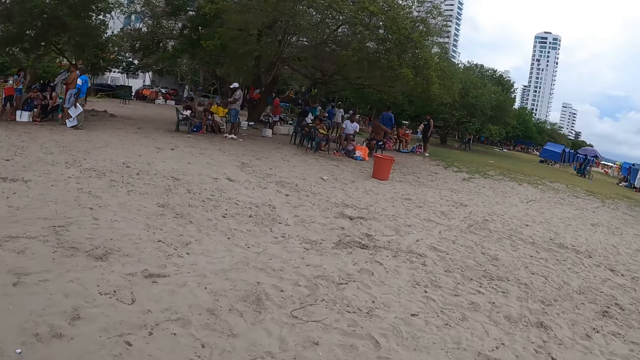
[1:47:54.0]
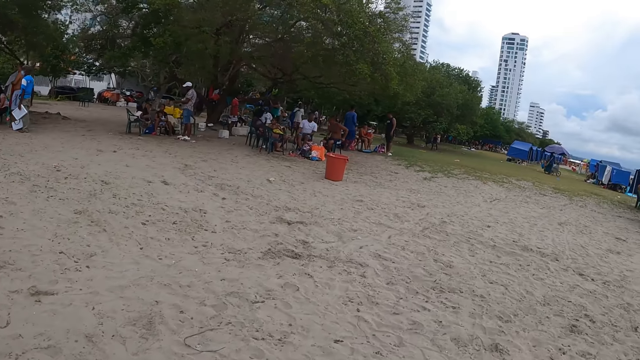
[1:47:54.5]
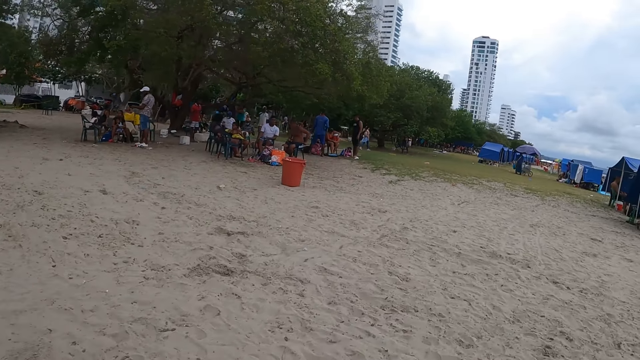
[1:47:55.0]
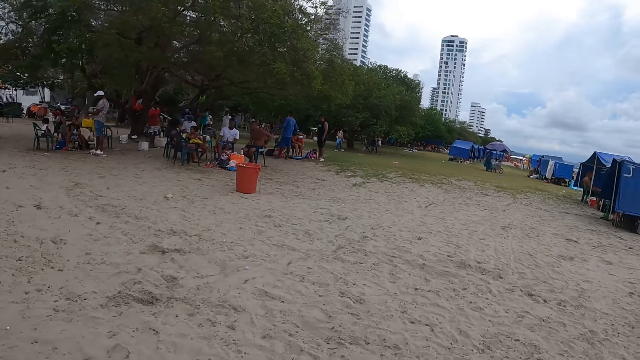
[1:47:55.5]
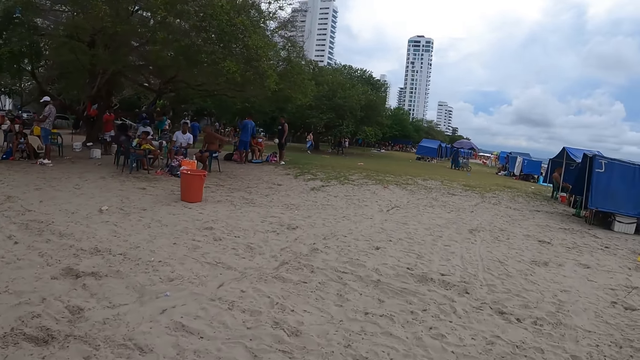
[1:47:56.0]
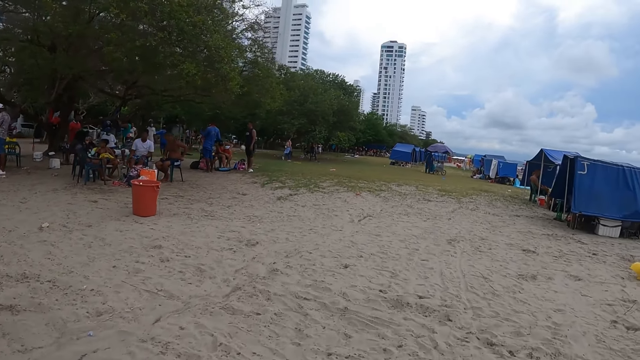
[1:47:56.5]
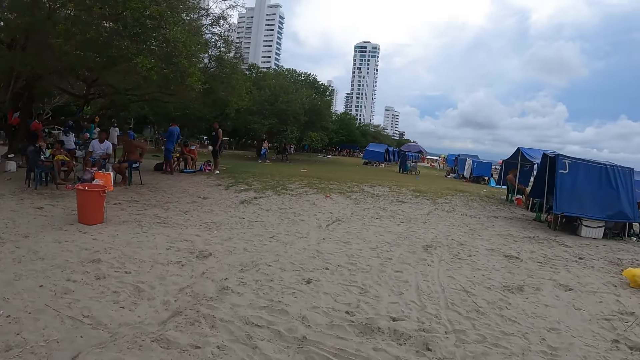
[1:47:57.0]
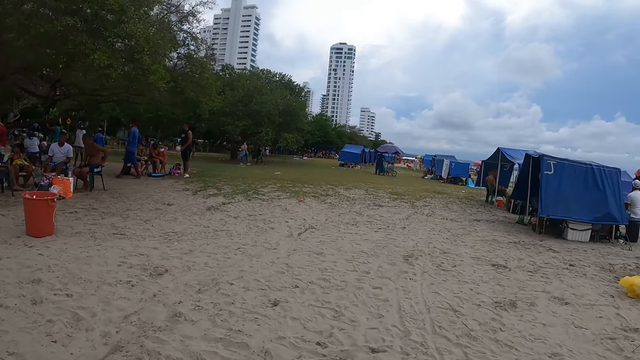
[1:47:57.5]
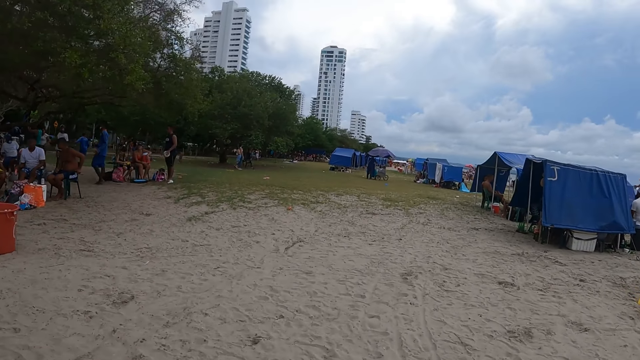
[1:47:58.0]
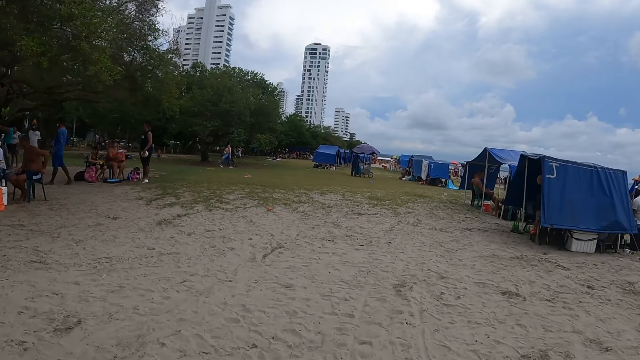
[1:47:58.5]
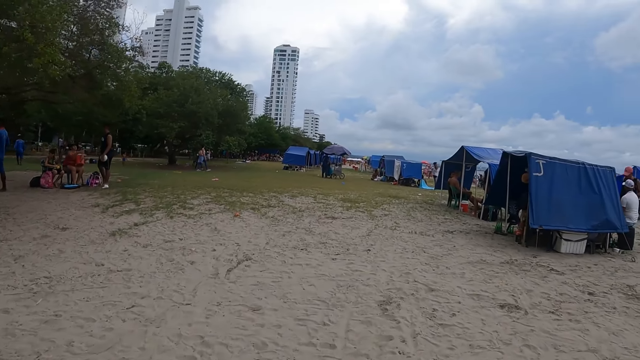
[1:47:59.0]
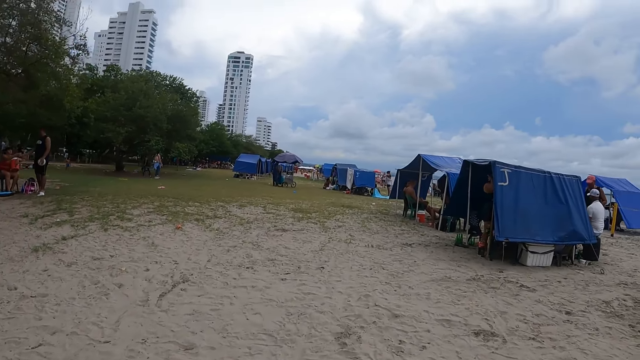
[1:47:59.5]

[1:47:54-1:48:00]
The camera wearer walks in the area.

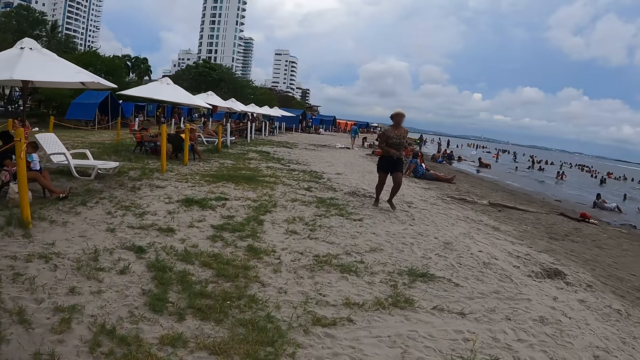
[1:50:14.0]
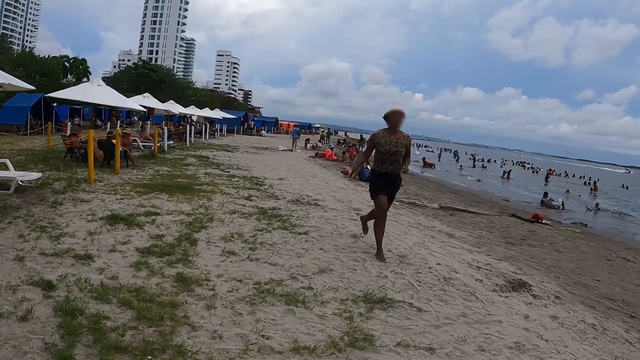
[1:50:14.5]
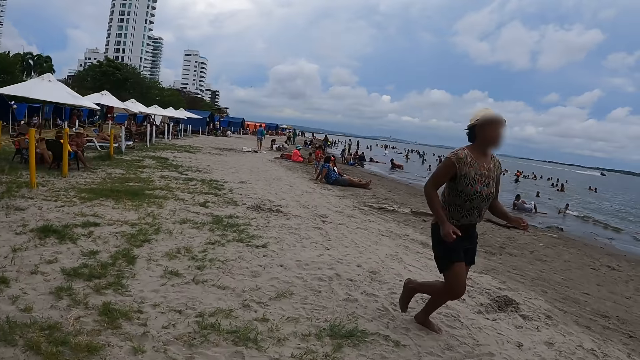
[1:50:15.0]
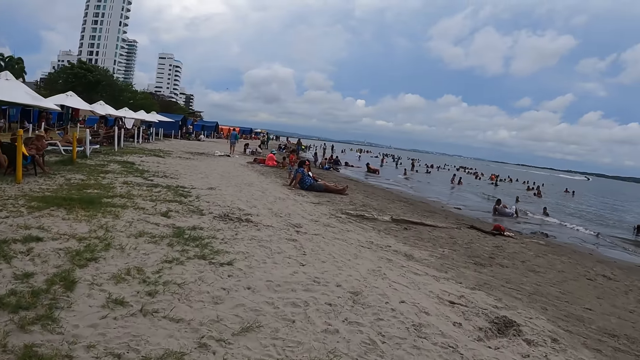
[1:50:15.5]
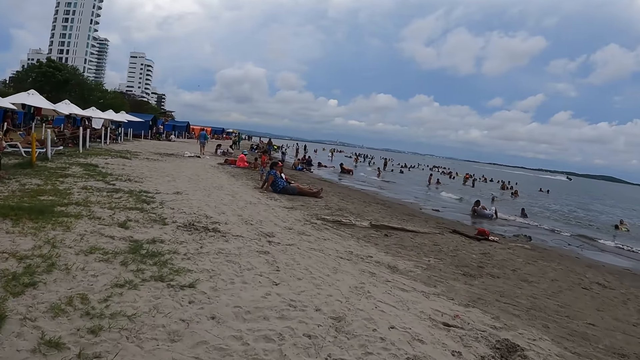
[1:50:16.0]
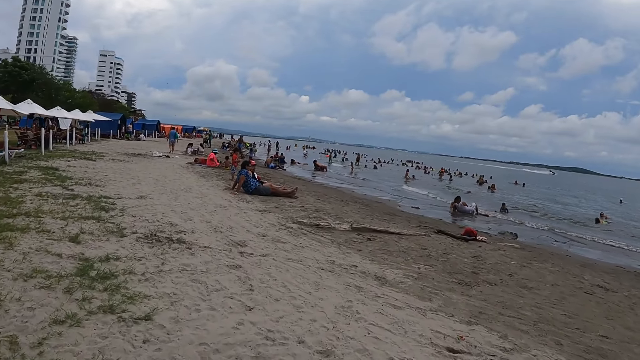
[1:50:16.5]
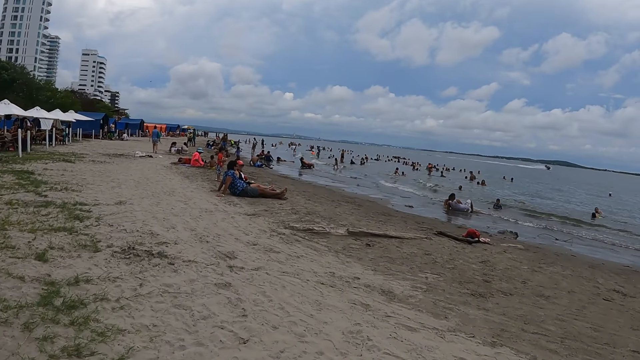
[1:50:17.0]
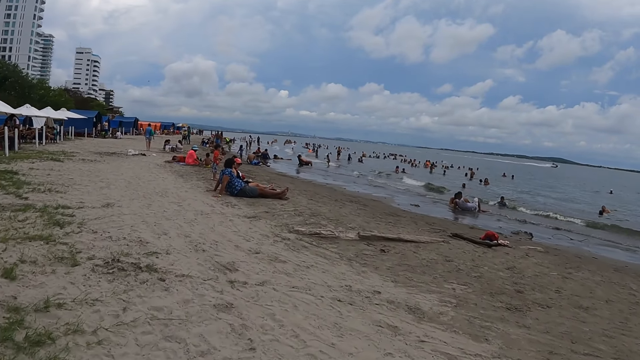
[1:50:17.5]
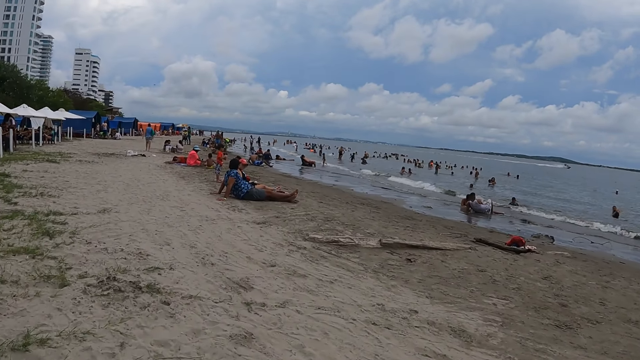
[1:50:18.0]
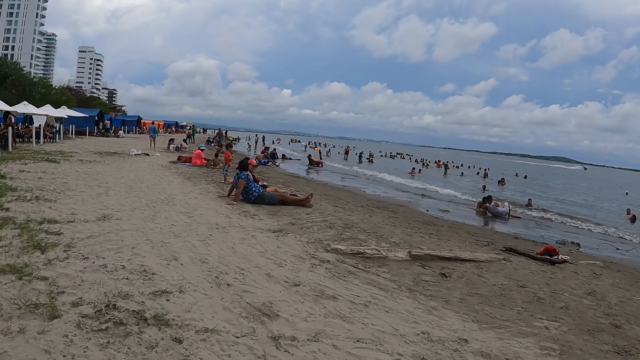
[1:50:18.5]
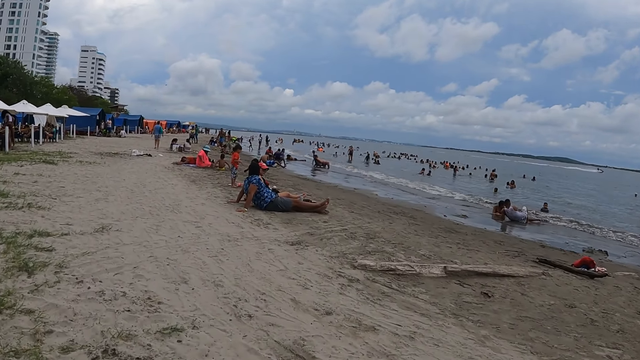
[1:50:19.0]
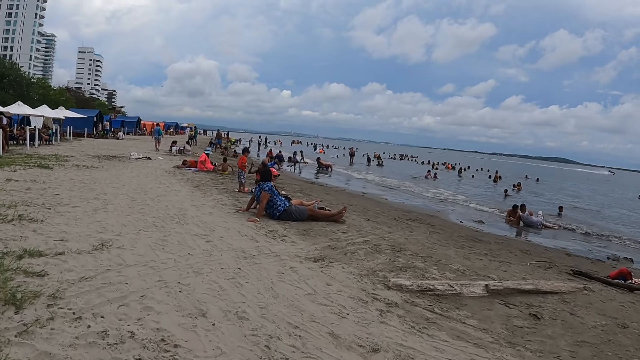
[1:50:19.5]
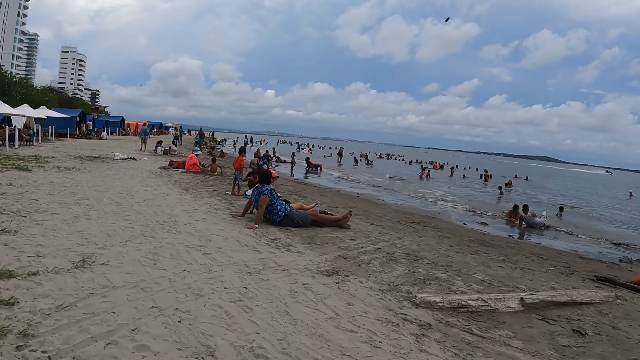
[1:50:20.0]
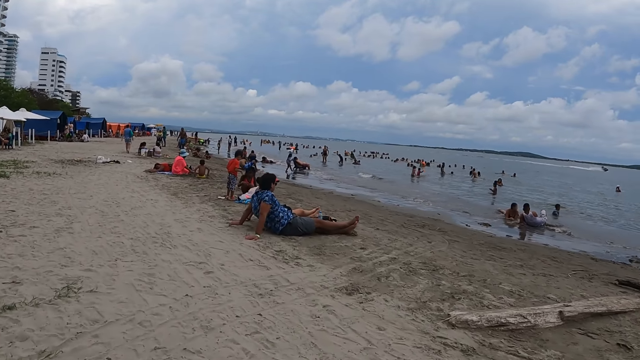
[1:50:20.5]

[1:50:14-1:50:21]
The camera wearer walks beside the beach.

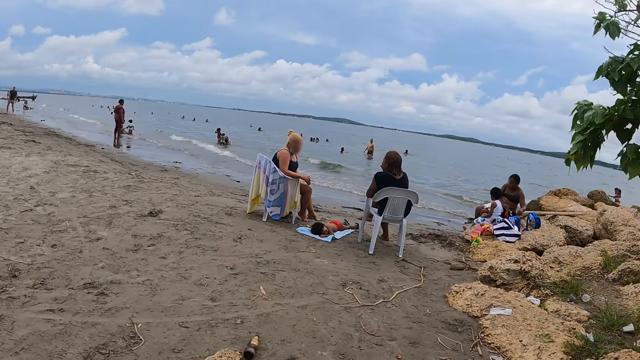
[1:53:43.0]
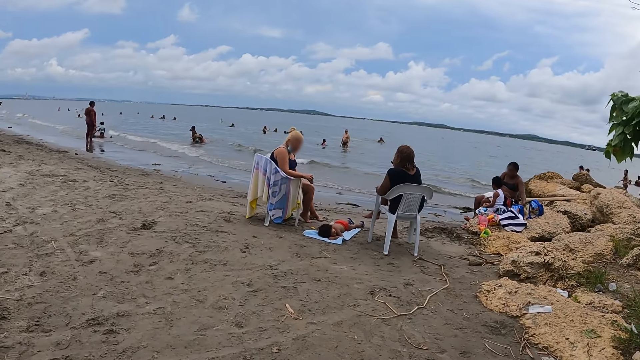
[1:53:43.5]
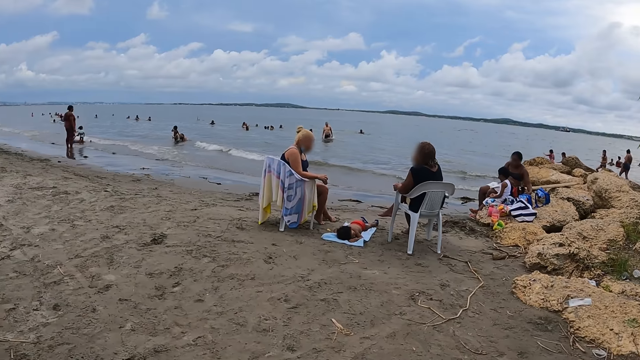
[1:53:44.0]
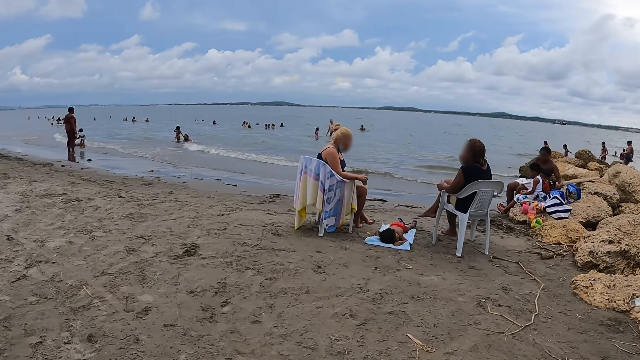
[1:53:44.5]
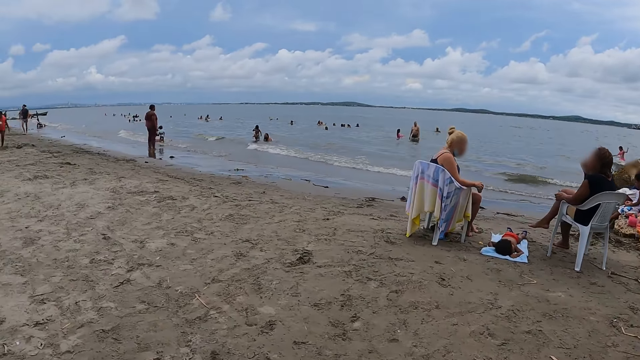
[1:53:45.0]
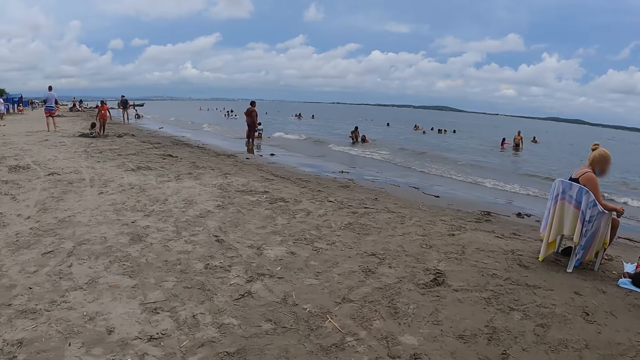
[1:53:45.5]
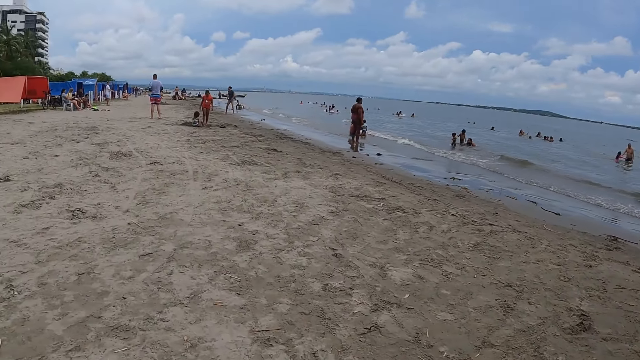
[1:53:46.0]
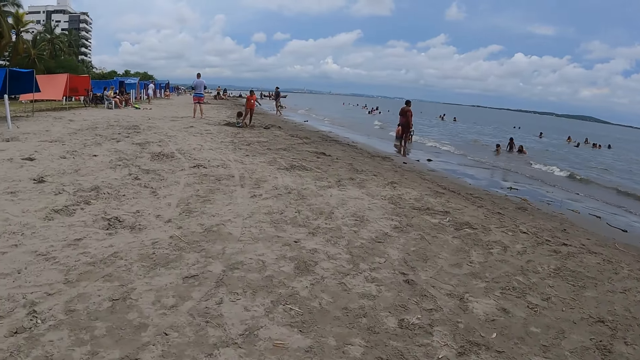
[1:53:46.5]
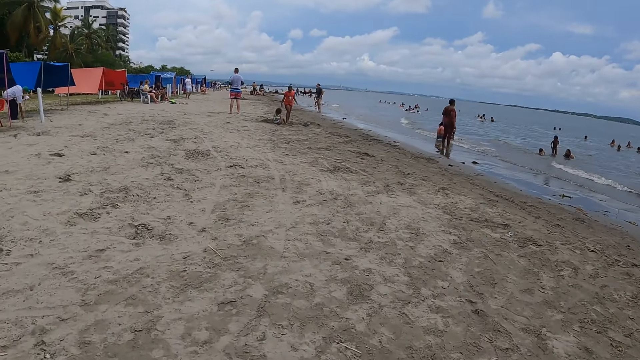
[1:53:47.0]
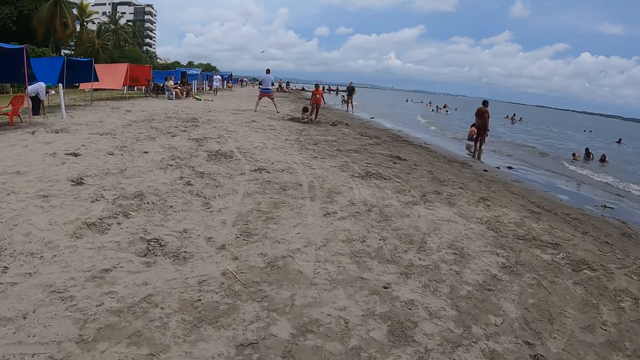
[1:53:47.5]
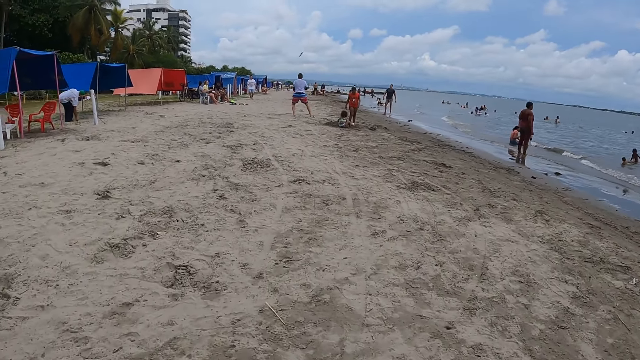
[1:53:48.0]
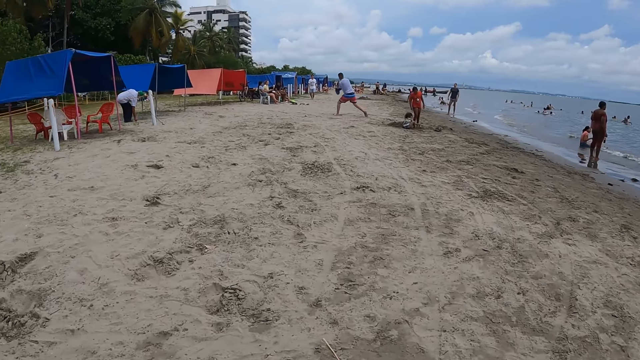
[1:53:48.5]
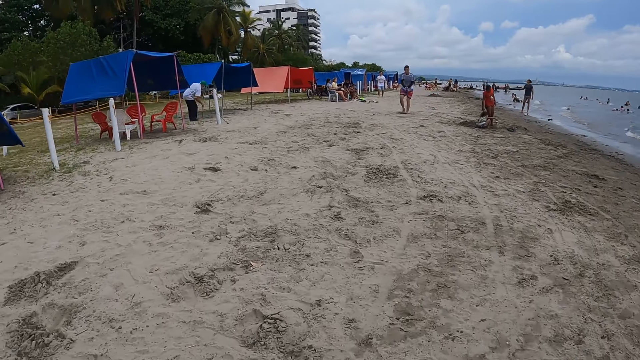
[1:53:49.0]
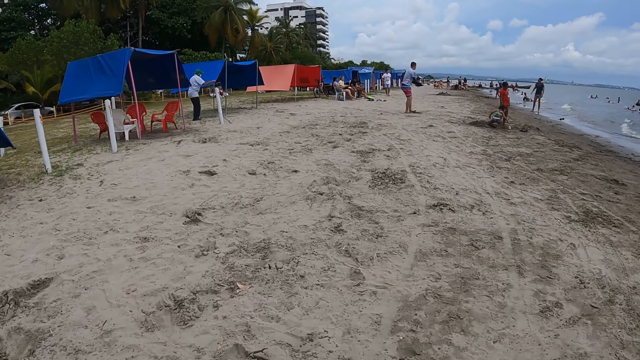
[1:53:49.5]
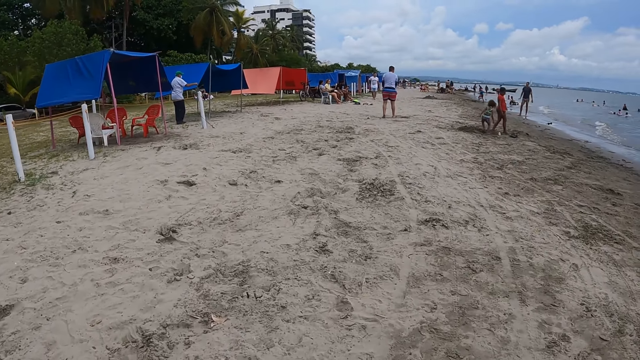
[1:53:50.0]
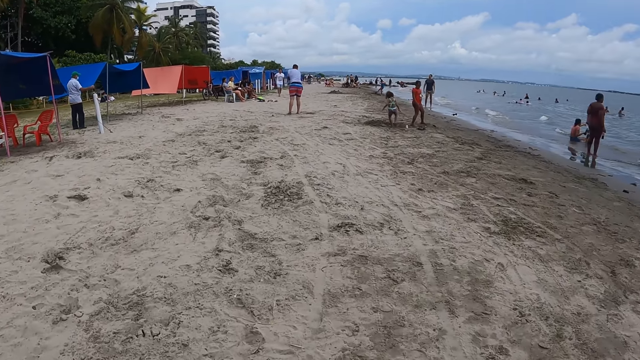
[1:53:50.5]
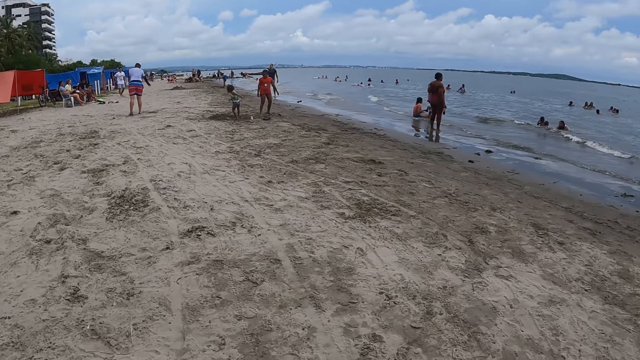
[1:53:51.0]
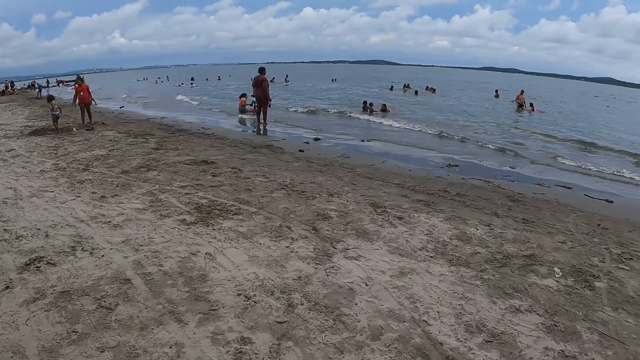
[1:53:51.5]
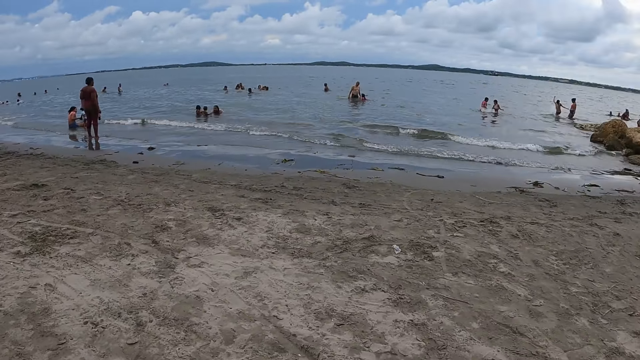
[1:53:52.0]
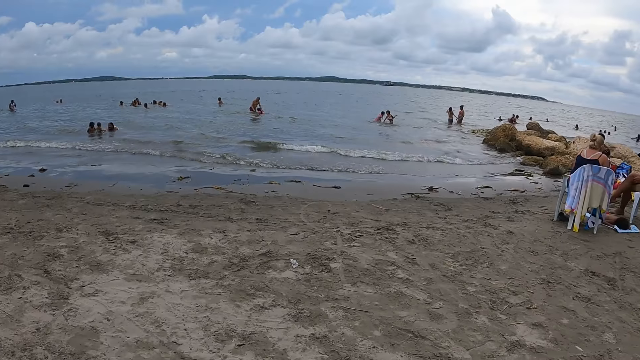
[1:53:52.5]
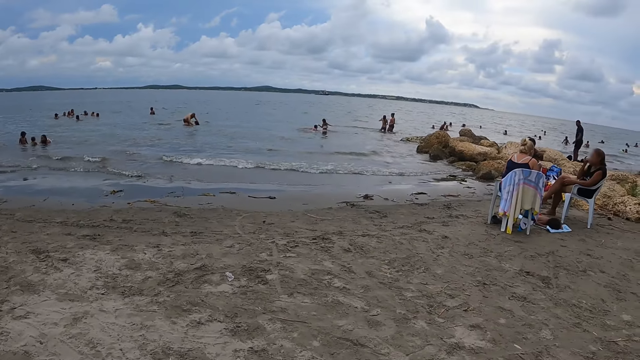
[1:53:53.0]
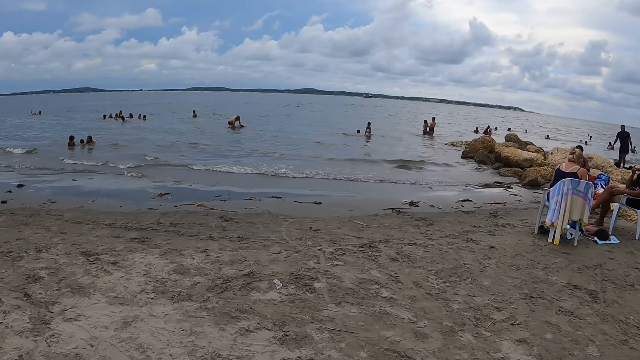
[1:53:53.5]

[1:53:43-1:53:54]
The camera wearer looks around the beach. They walk around the beach. They look around the beach.
